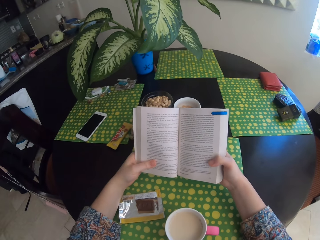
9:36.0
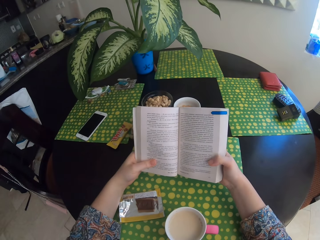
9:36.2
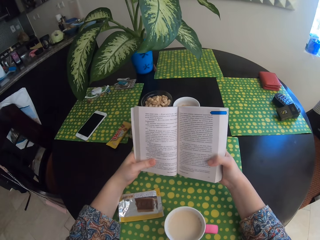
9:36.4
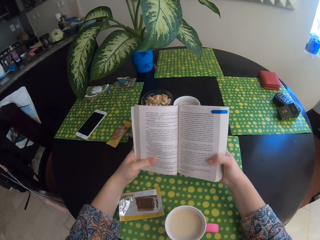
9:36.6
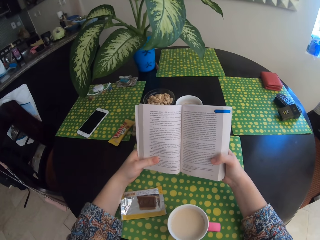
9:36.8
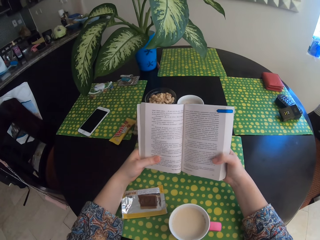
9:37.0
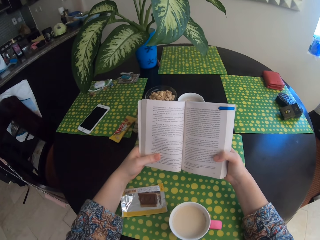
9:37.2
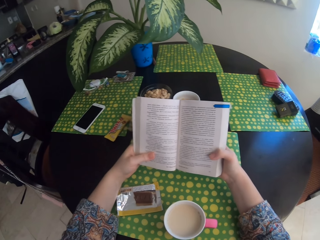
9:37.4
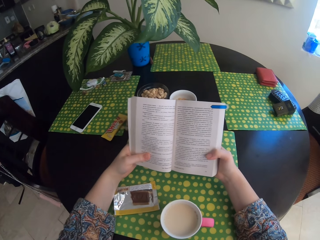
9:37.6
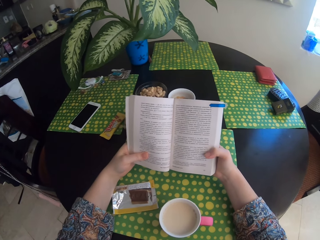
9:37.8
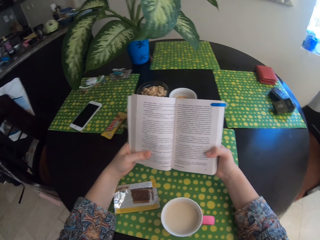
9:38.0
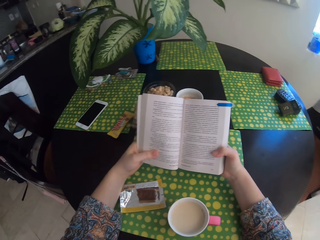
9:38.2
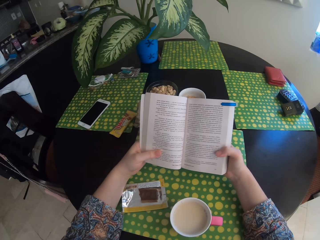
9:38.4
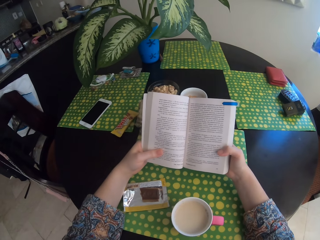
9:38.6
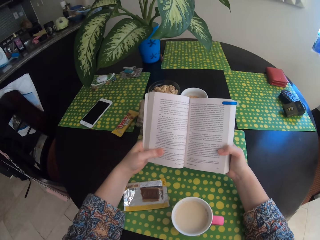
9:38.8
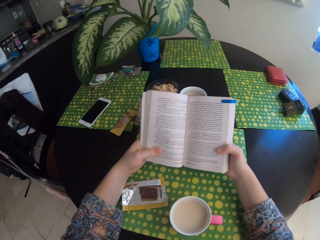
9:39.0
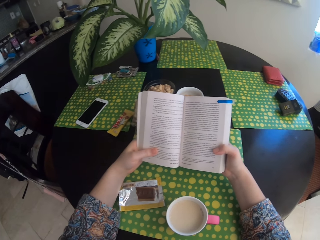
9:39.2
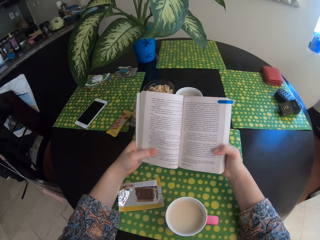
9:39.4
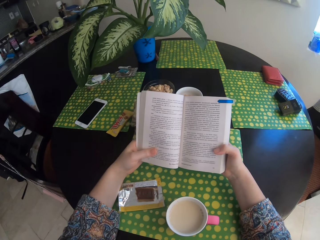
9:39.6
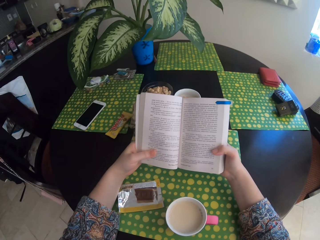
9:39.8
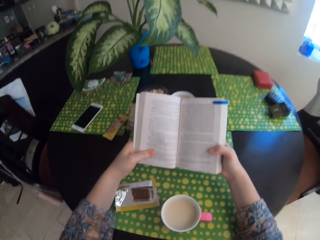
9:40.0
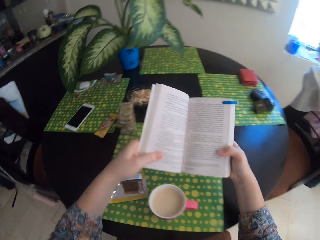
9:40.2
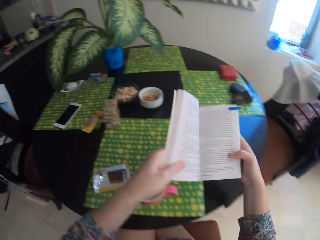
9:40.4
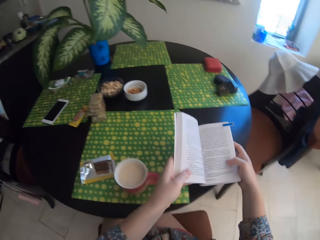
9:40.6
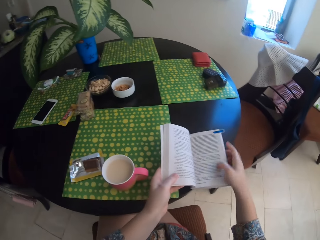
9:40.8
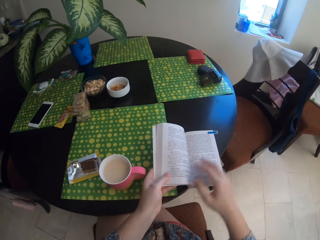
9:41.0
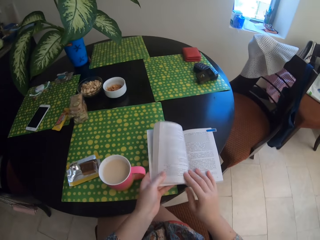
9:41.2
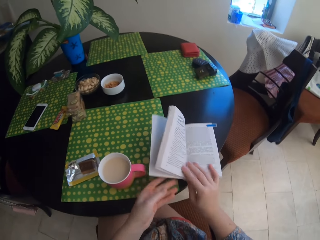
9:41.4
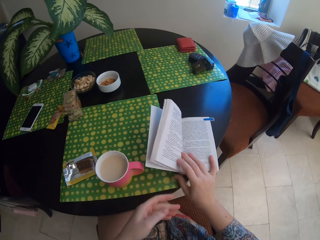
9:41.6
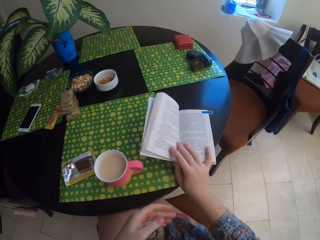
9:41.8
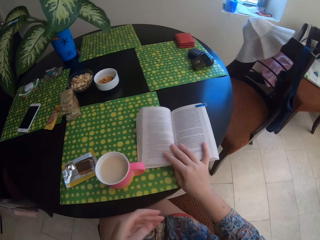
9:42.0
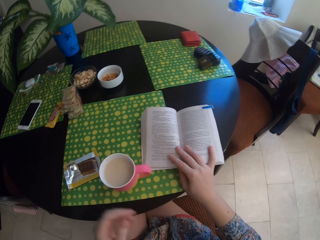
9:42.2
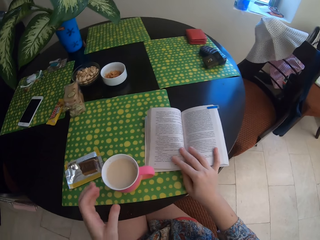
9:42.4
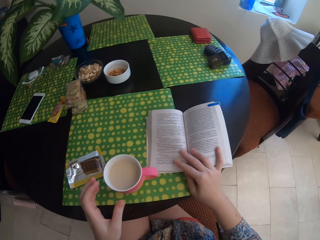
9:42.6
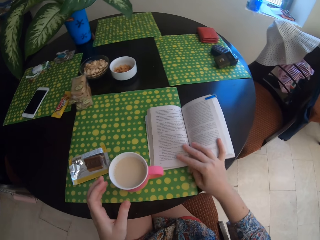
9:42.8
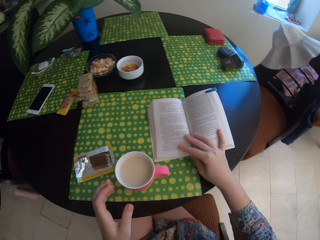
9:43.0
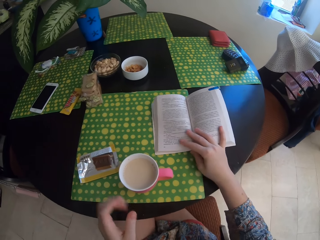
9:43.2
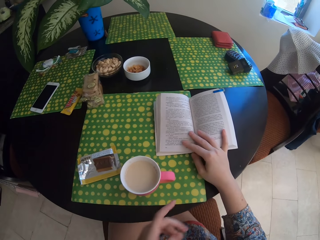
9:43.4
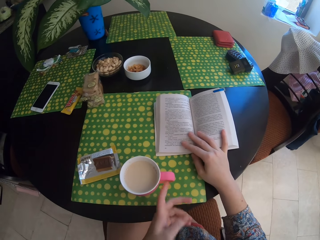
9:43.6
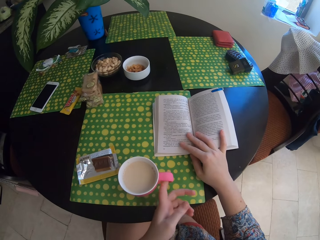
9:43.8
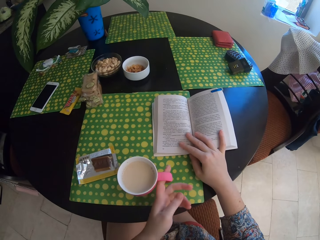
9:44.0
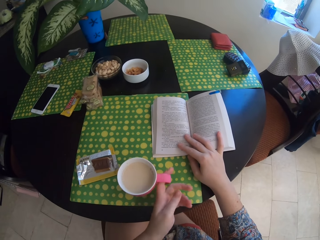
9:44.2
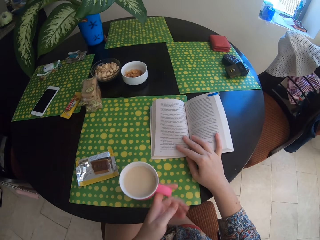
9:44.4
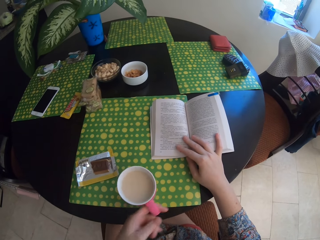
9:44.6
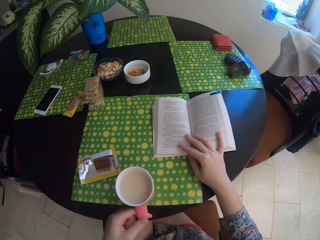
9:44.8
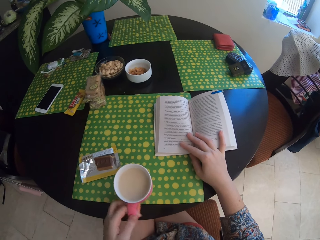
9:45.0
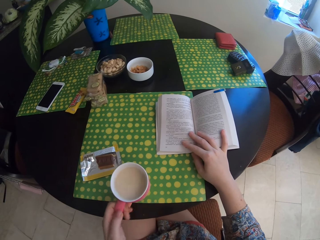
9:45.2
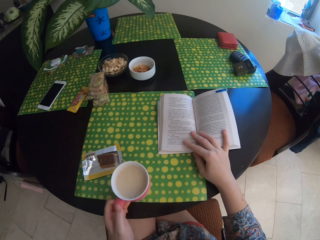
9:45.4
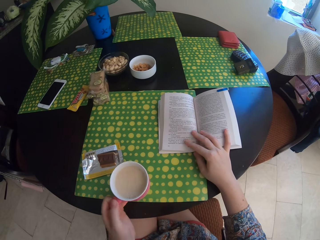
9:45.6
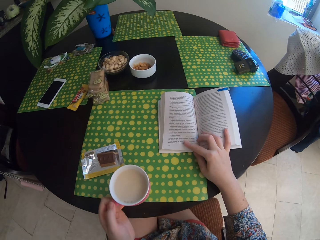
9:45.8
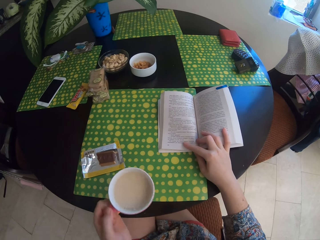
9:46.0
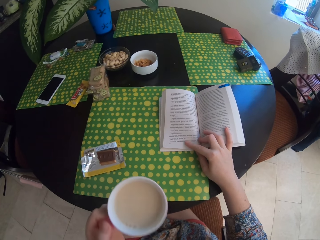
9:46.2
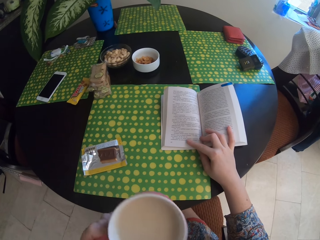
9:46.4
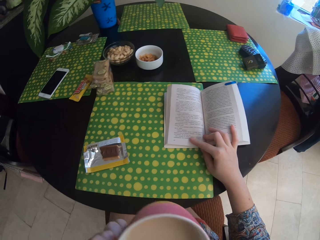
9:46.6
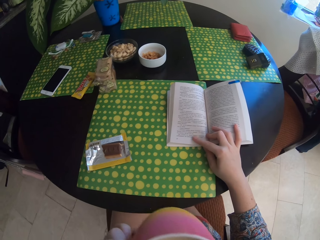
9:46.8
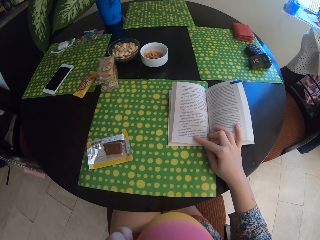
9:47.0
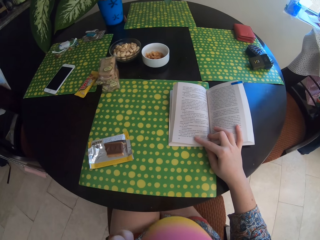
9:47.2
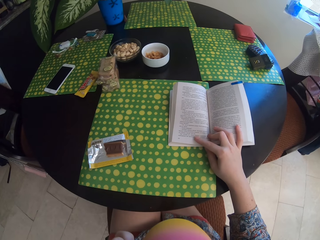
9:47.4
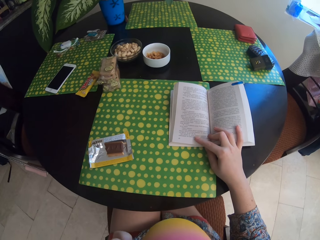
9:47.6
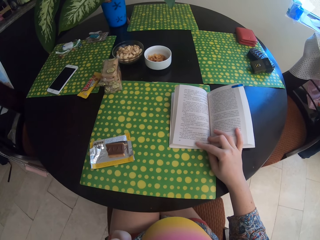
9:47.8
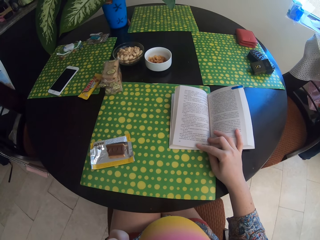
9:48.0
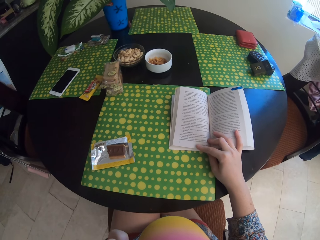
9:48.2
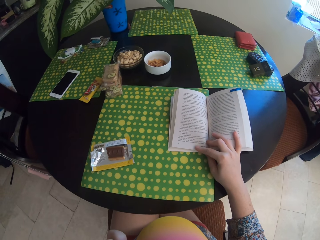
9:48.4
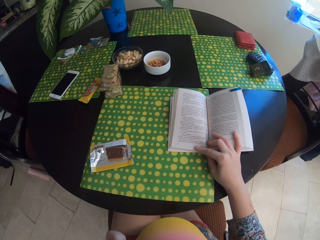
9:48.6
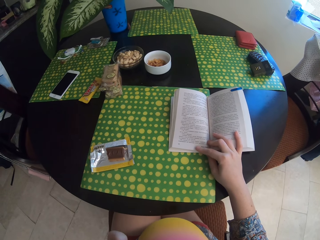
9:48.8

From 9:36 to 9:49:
The camera wearer puts a book on the table. They hold the book with the right hand. They drink tea.

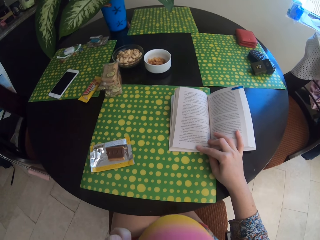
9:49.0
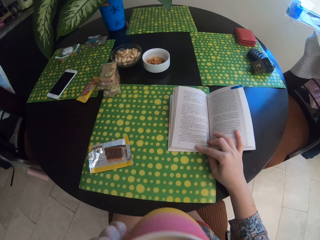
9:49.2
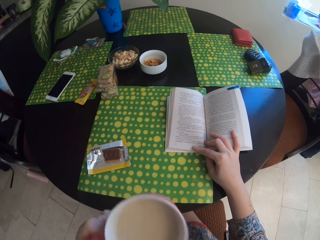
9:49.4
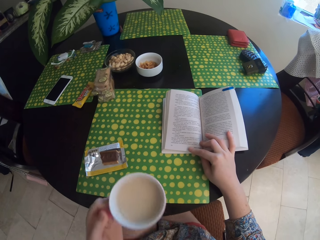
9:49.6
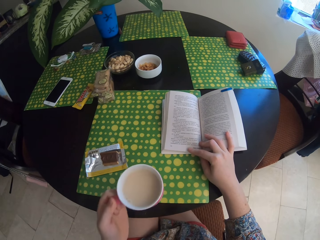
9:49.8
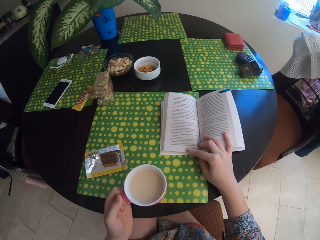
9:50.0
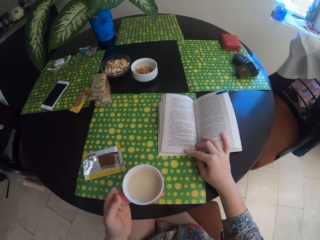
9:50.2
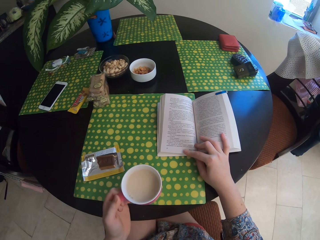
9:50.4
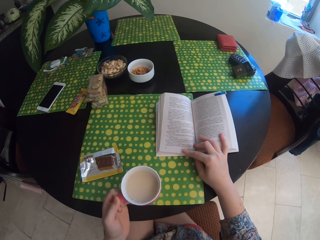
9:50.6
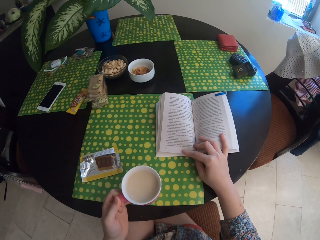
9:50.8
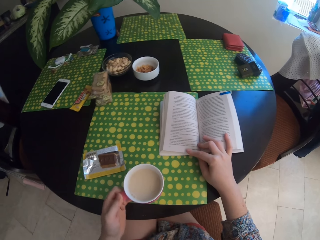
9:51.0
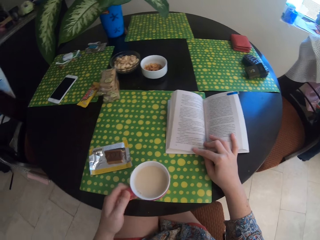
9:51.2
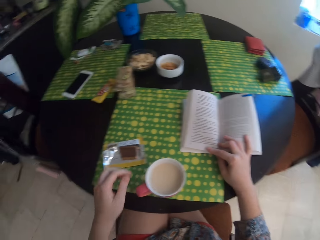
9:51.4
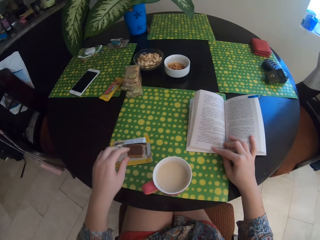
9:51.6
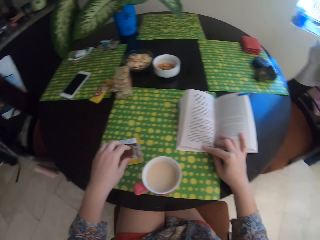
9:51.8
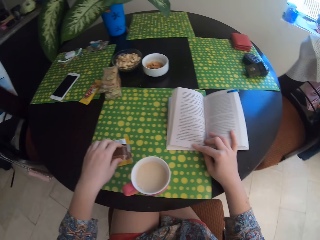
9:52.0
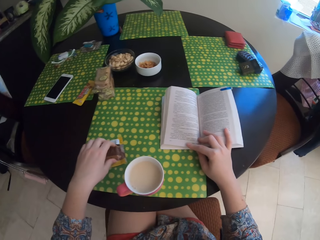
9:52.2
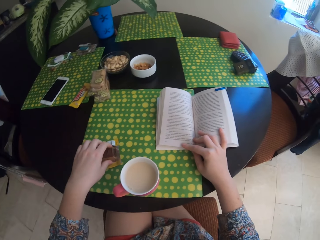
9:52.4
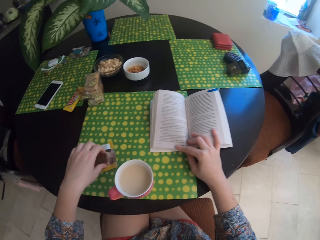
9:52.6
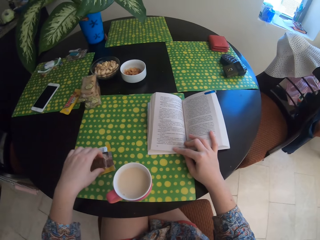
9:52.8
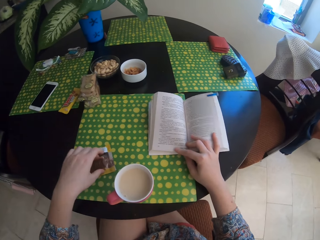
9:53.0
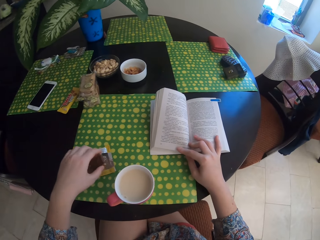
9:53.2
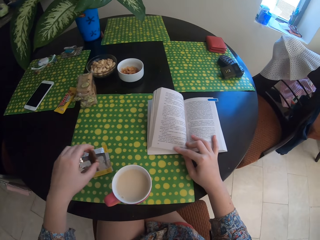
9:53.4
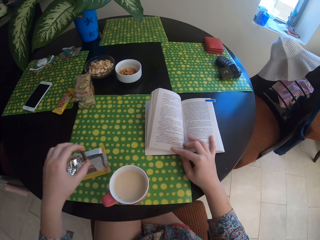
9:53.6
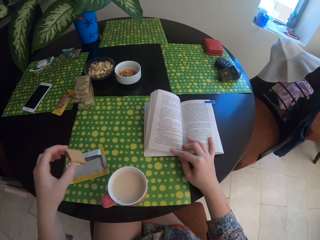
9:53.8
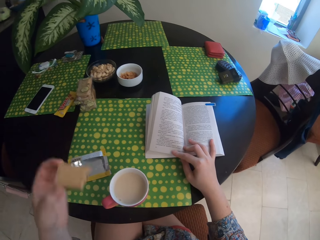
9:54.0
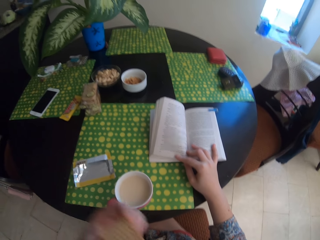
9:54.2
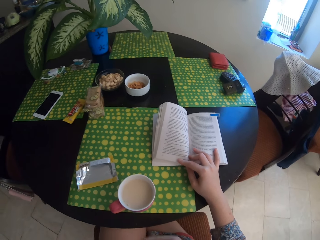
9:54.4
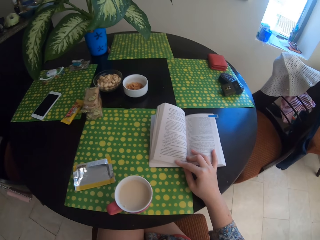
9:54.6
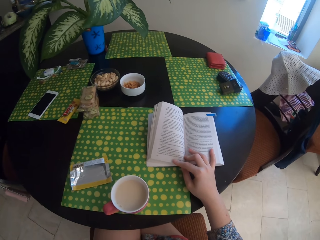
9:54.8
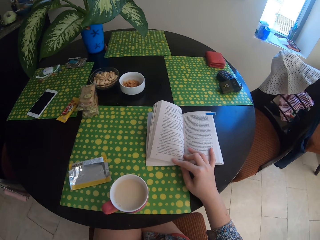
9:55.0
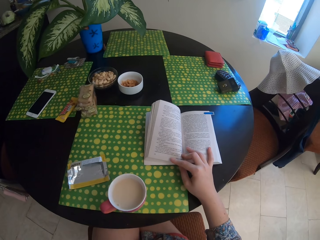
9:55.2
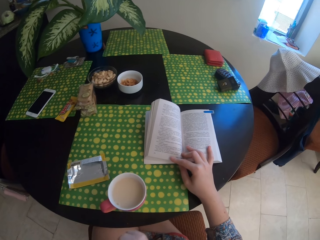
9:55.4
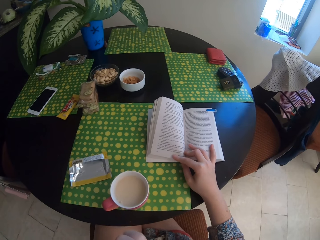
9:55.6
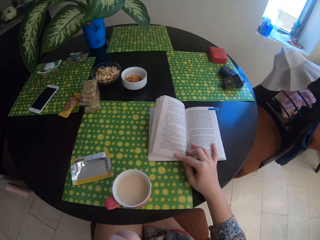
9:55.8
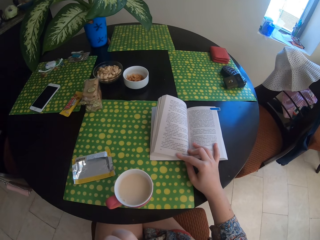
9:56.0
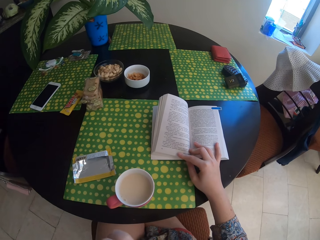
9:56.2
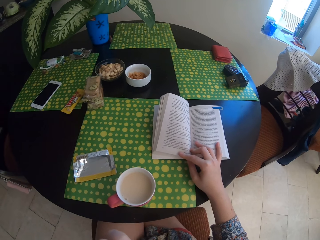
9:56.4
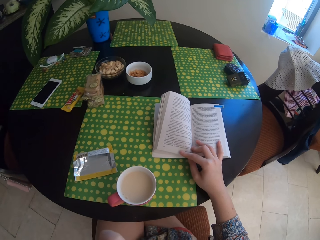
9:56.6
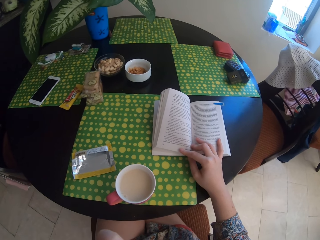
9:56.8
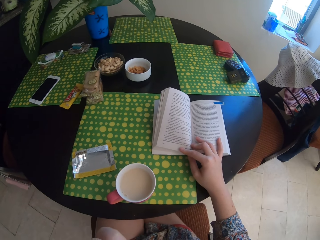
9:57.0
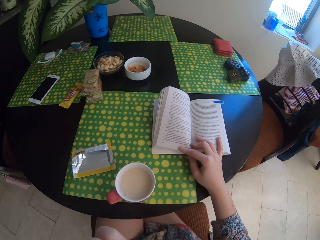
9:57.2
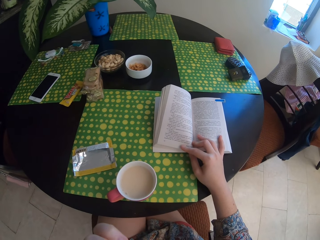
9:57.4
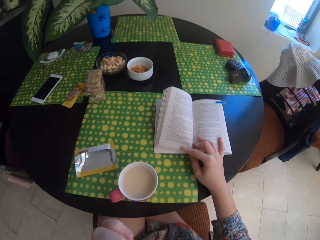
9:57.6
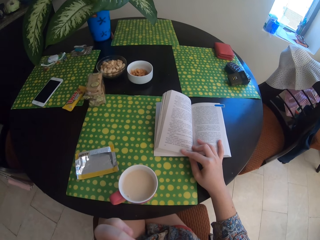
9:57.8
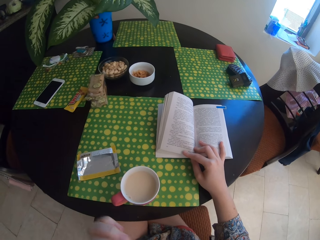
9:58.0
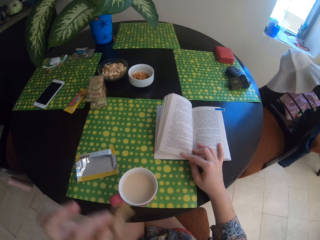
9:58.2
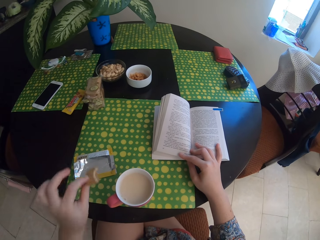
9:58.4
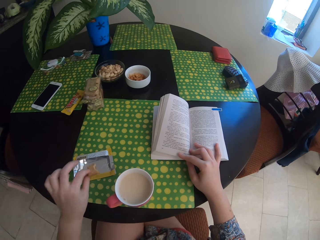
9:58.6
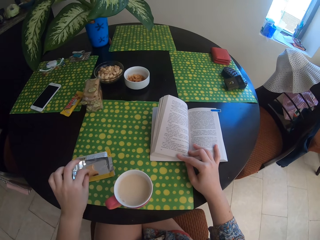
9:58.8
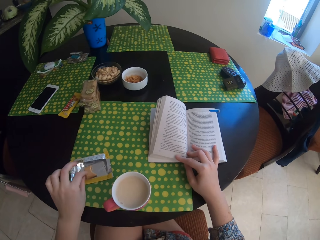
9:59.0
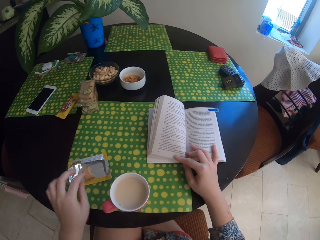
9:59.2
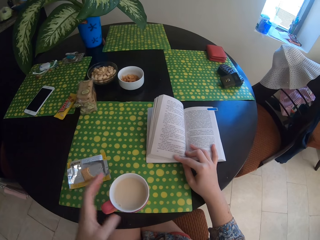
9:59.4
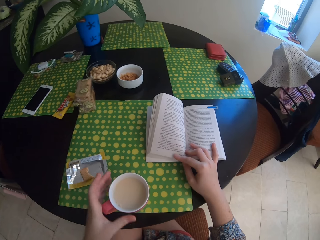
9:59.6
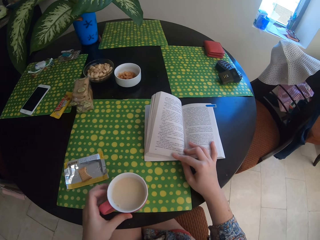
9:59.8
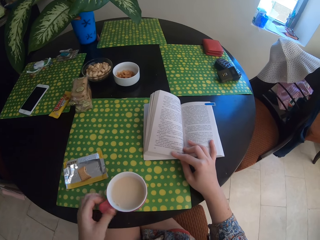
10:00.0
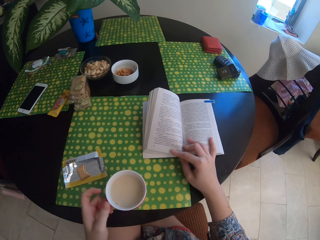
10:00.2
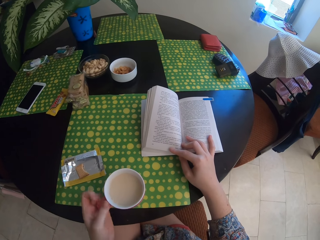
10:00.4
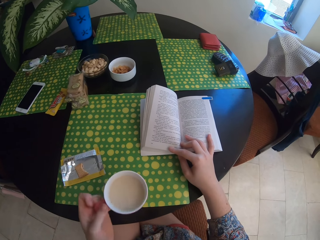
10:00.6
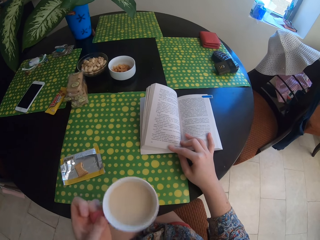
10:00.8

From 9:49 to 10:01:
The camera wearer puts the tea. They drink the tea. They take the chocolate. They eat the chocolate. They put the chocolate on the paper.
